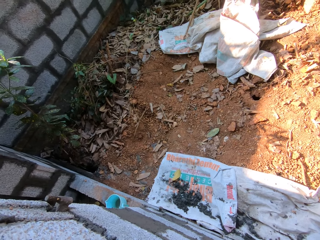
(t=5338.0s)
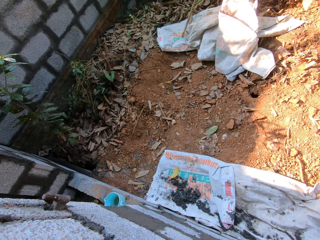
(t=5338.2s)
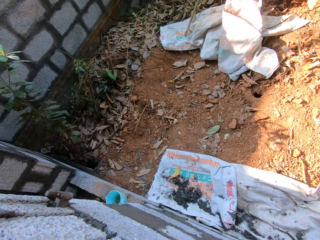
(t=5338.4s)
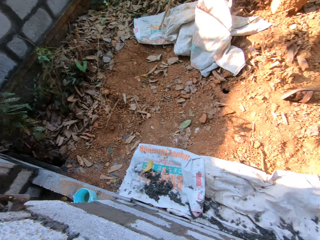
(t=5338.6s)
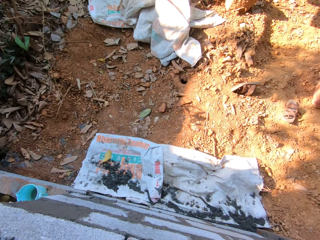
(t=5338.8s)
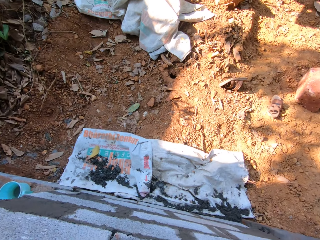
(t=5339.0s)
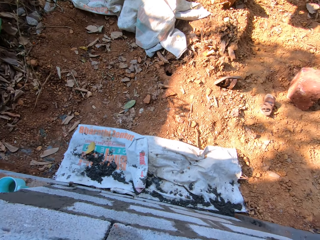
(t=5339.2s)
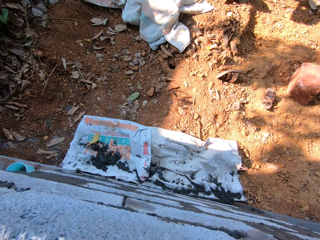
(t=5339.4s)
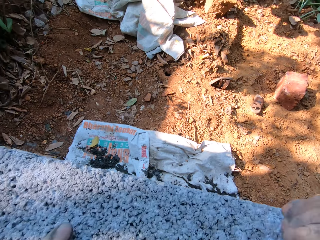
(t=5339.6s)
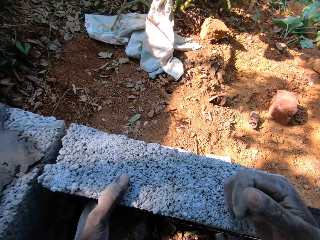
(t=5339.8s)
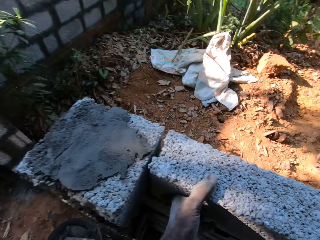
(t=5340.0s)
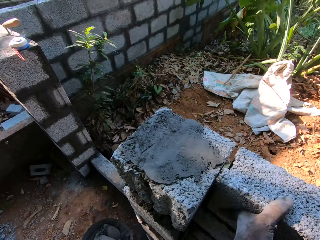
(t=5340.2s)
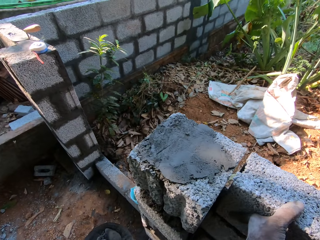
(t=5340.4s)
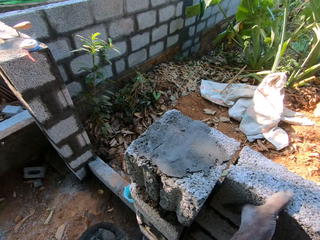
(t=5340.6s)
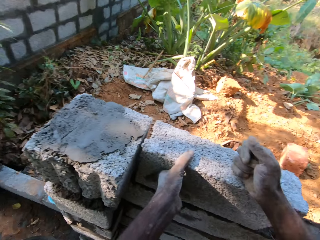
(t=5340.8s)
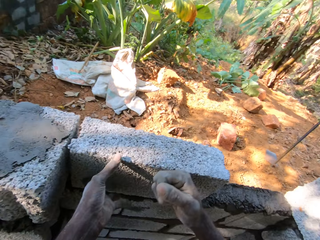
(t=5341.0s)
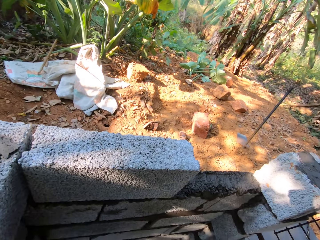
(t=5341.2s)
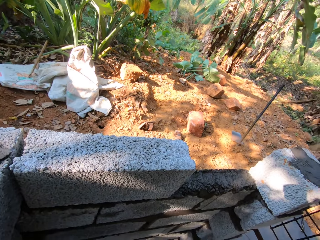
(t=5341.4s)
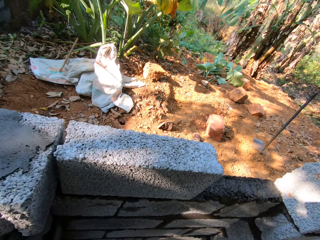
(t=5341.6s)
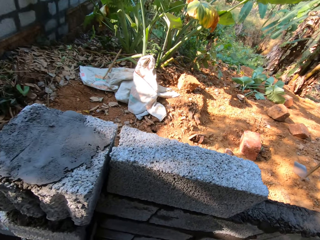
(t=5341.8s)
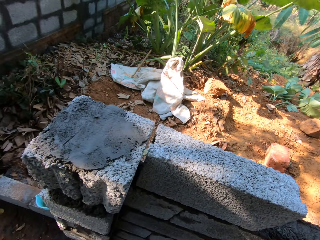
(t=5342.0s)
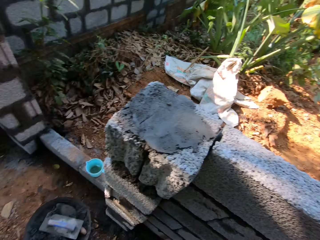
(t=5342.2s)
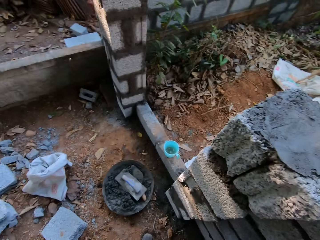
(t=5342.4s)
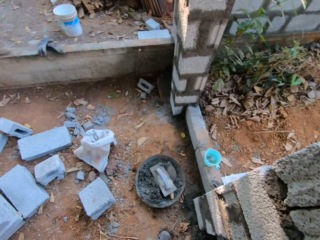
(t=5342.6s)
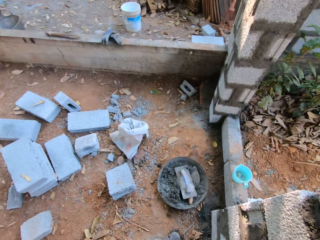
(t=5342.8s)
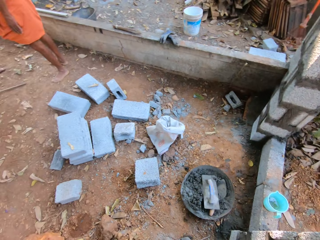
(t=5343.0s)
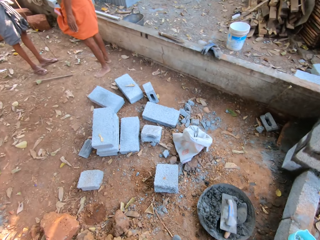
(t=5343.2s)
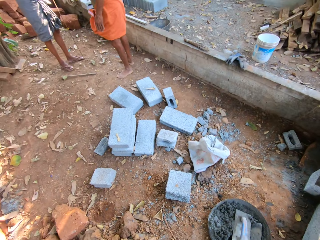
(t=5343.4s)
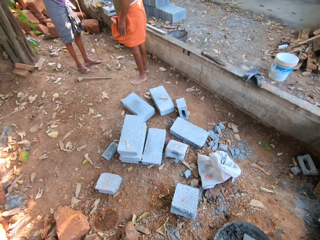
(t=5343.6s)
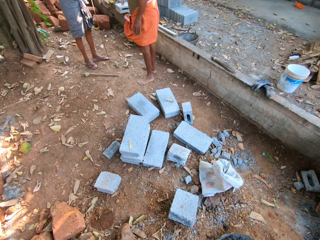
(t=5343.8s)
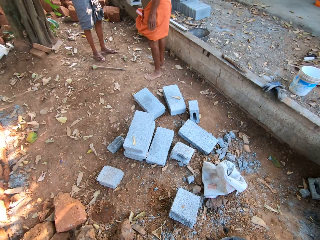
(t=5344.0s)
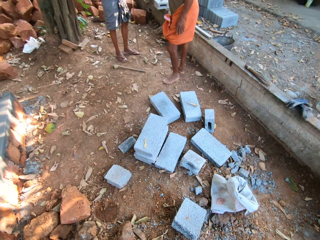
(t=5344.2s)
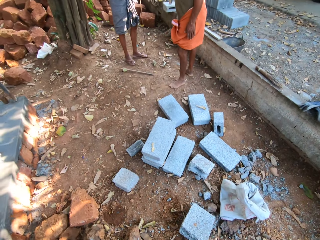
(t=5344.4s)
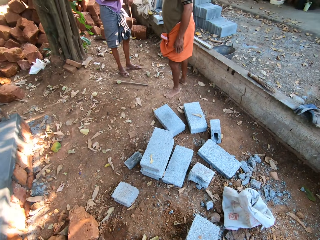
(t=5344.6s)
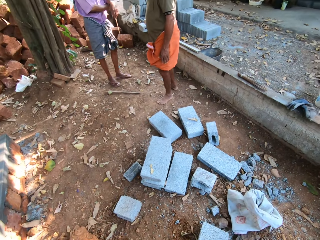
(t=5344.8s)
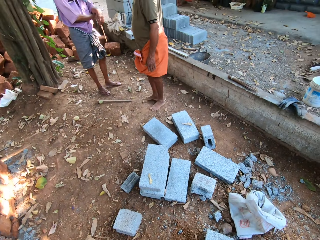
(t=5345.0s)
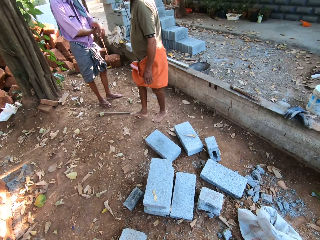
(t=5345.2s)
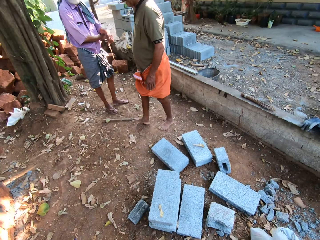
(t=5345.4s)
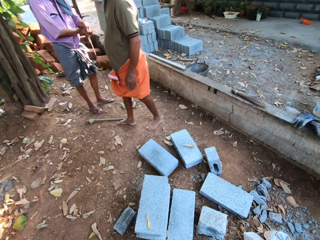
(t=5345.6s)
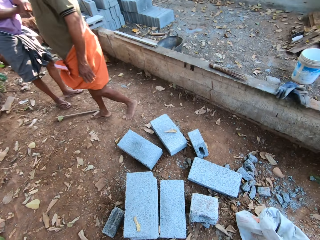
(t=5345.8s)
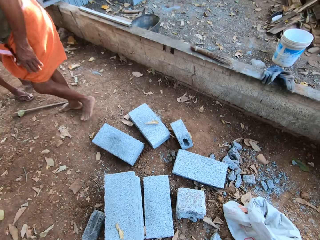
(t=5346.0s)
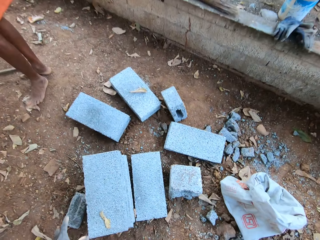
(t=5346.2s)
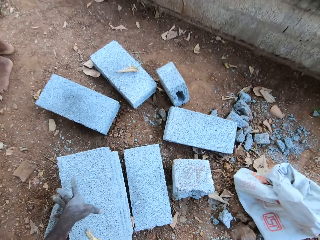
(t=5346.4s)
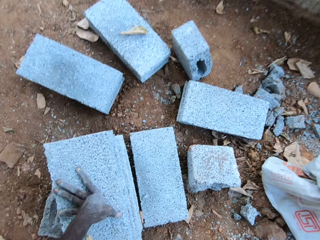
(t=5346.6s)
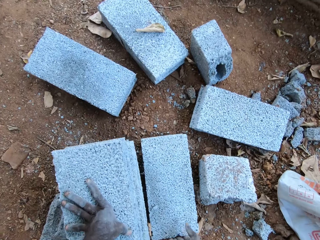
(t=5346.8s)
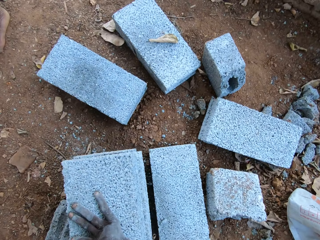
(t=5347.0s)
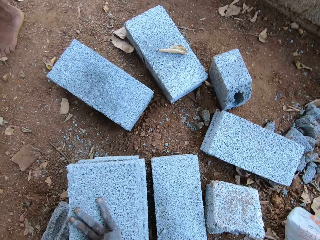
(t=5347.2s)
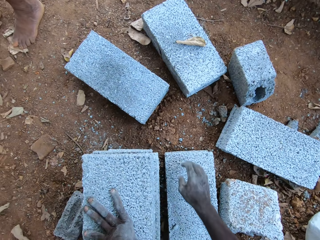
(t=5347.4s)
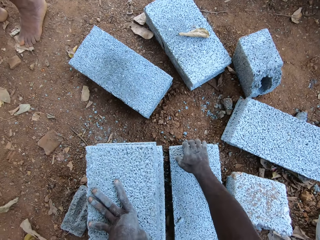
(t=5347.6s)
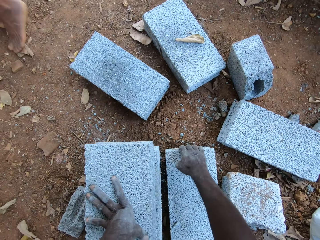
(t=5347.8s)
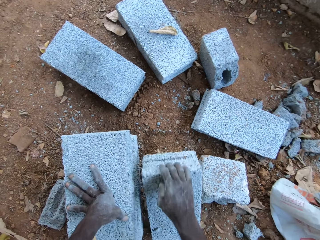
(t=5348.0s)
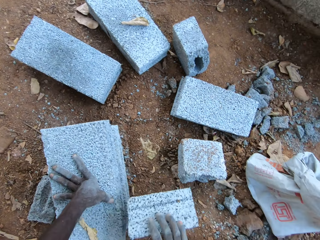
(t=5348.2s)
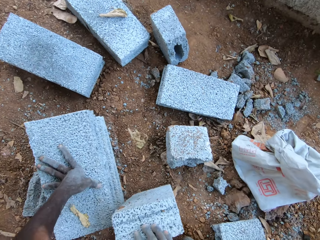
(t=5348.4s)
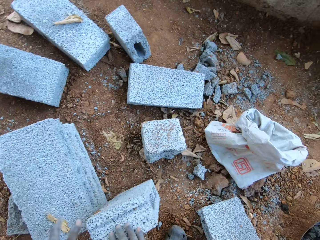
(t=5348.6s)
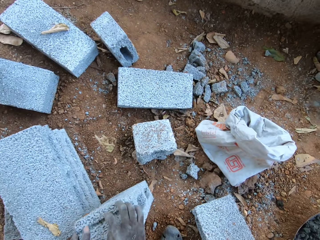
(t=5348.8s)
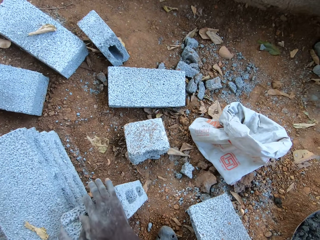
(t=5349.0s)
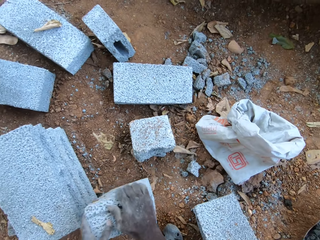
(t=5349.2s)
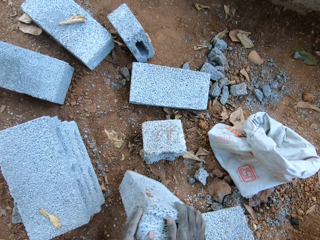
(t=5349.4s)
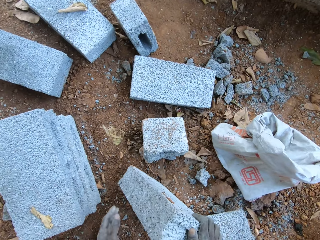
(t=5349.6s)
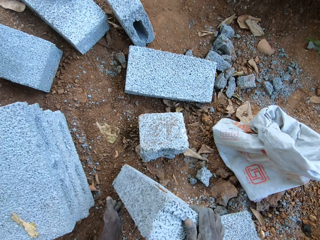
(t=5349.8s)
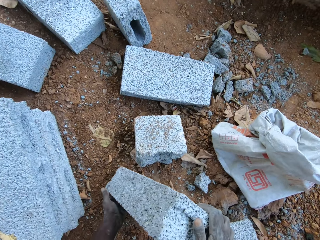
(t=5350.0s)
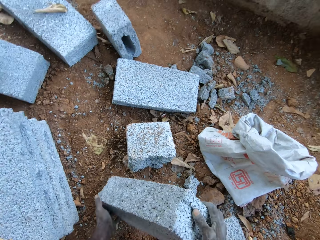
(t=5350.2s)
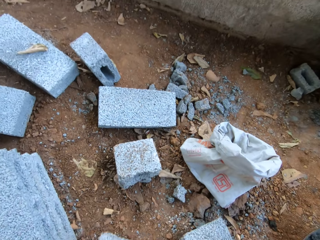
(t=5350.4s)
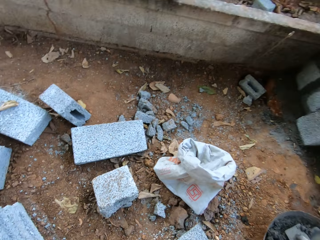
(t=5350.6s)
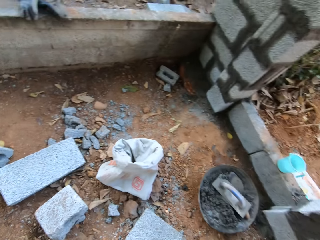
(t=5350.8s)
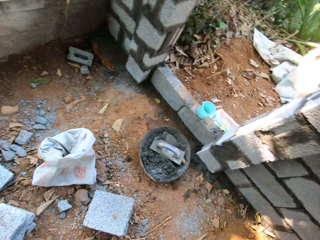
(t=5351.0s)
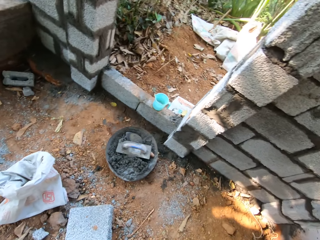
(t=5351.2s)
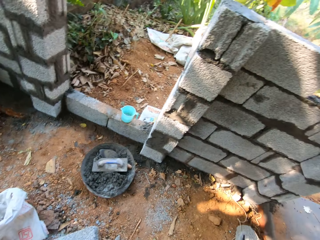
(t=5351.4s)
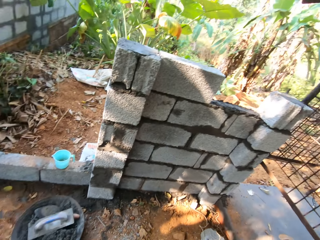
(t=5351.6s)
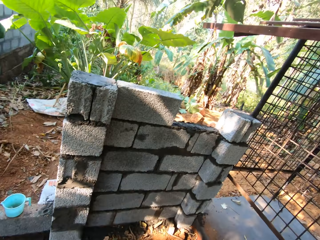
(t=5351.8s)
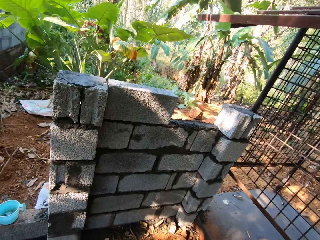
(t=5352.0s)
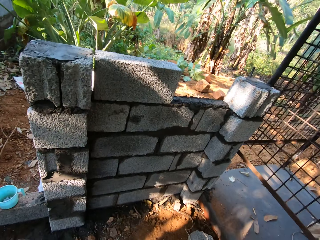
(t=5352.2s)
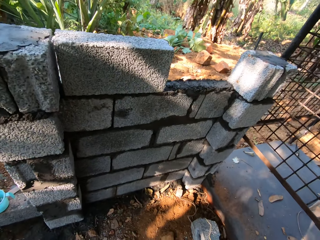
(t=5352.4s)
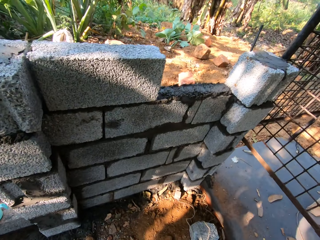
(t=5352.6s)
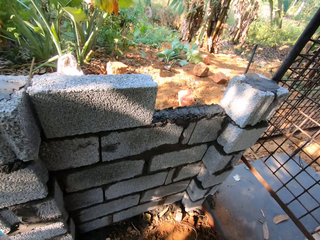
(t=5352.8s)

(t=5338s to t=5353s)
The camera wearer hits the brick on the fence with his right hand. He walks around the construction area. A man interacts with another man. The camera wearer places his left hand on a brick on the floor. He picks up the brick or block on the floor with his right hand. He picks up the brick on the floor with his hands.

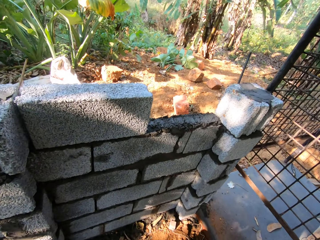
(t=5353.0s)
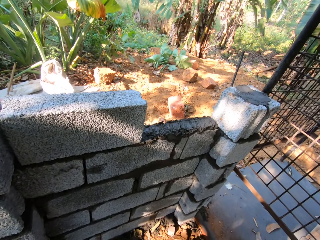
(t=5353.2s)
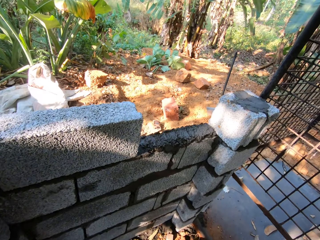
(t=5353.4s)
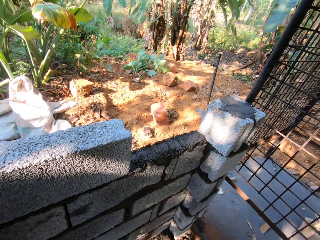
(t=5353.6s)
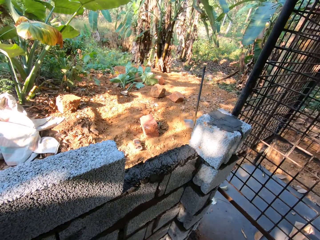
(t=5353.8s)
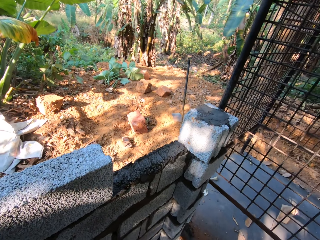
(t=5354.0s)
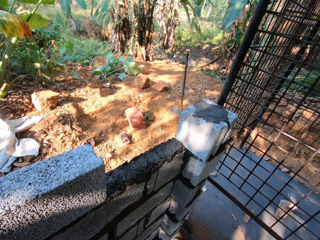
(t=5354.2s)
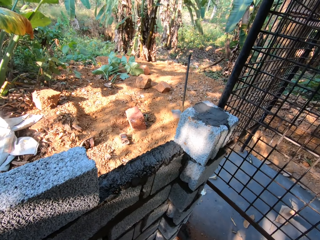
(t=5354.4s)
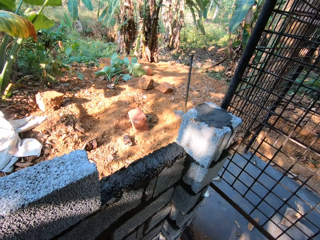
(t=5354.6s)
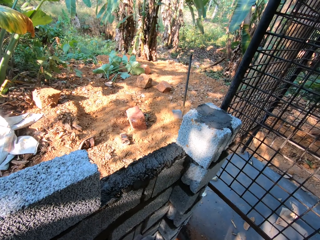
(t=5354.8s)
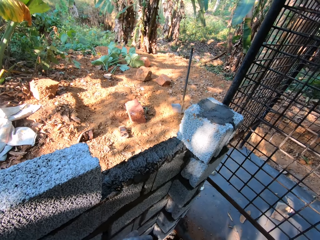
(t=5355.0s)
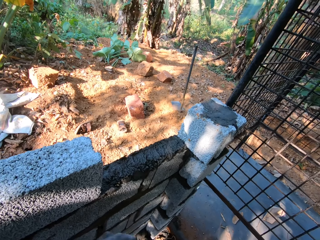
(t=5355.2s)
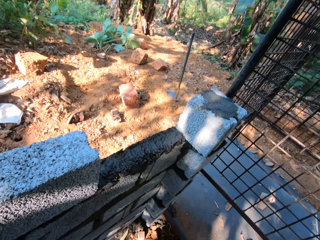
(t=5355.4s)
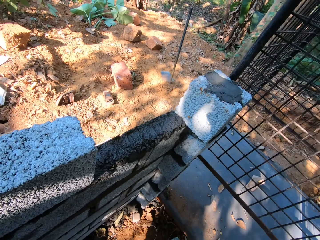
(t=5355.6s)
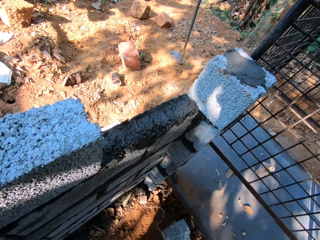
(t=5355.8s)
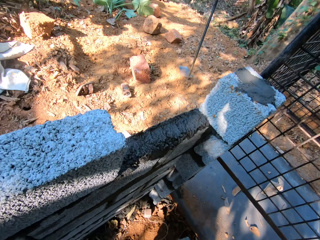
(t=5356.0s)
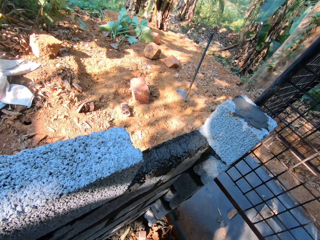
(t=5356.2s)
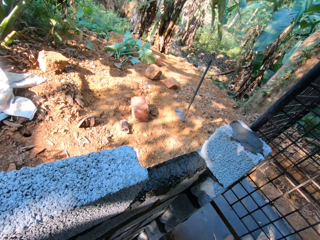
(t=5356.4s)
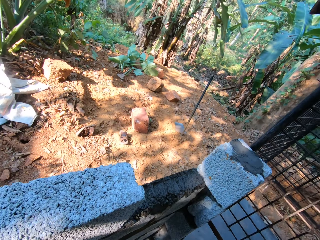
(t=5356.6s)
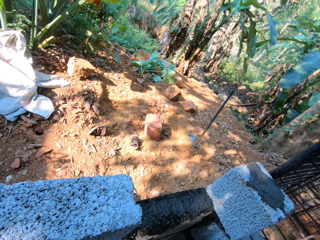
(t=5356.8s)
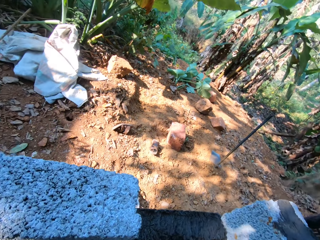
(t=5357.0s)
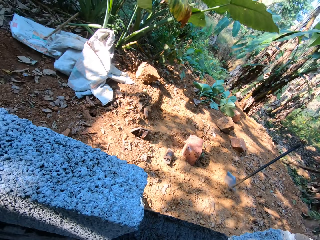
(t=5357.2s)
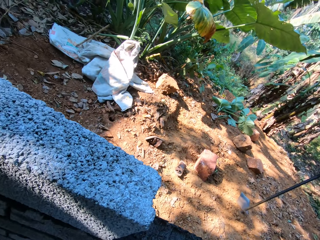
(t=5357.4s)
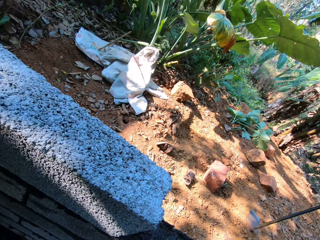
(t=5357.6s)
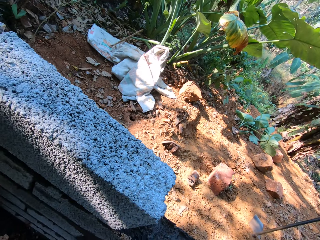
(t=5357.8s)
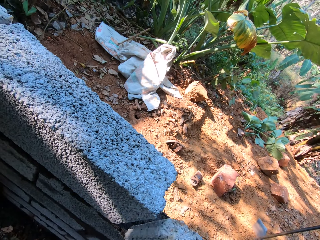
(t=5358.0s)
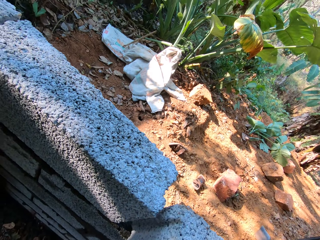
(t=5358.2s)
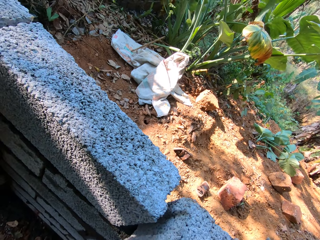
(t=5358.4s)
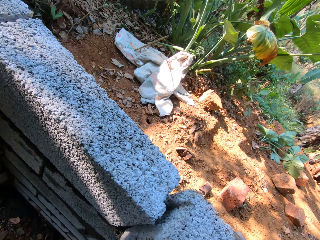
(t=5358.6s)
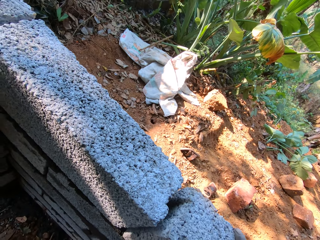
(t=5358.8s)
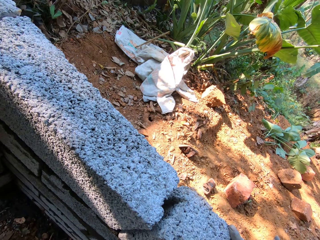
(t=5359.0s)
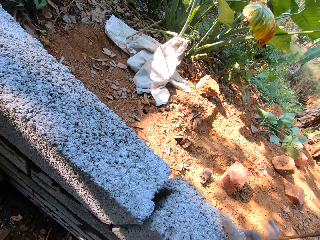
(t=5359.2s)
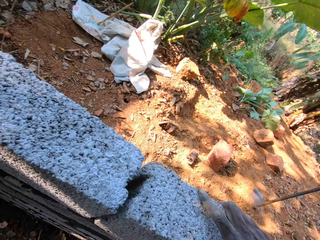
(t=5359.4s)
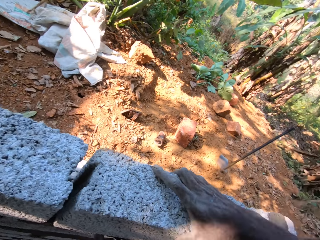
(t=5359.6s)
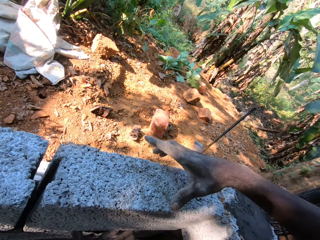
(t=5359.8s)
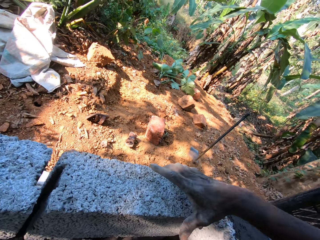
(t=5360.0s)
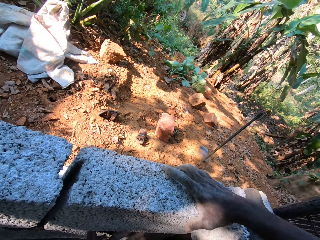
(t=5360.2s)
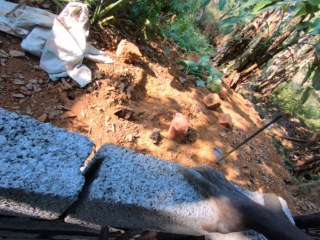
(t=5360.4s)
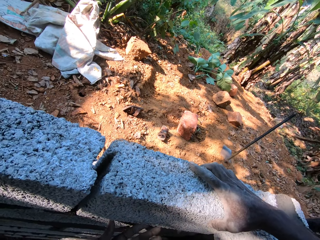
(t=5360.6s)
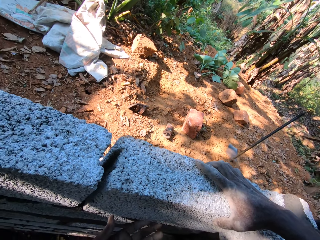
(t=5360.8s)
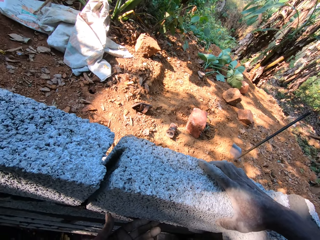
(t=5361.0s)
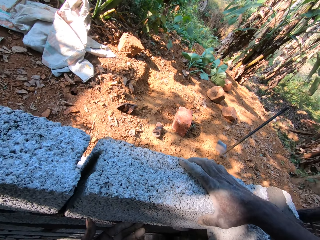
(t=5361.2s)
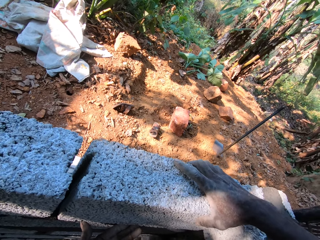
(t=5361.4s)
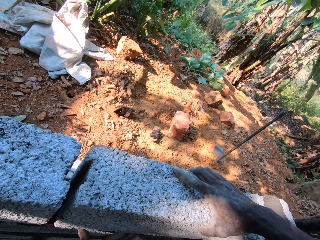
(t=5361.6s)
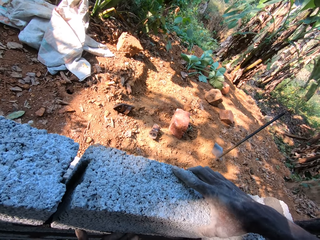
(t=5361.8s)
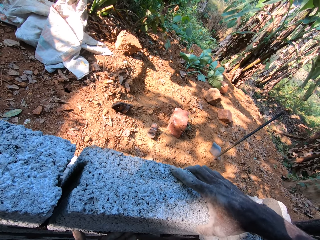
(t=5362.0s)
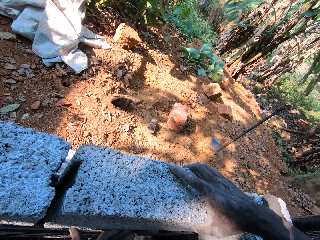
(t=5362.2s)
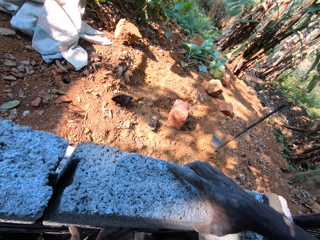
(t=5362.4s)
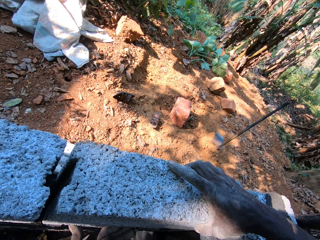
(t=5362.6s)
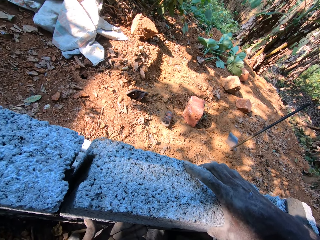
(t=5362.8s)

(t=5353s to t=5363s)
The camera wearer places the brick or block in his hands on the fence.
